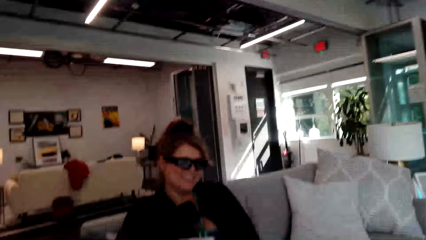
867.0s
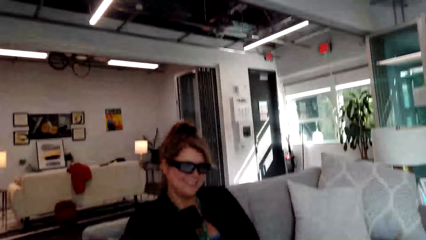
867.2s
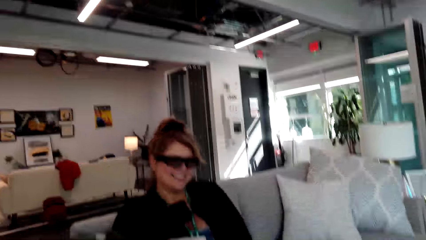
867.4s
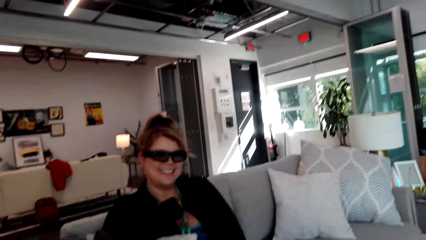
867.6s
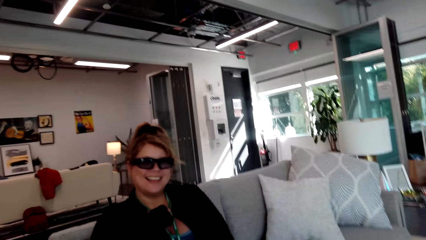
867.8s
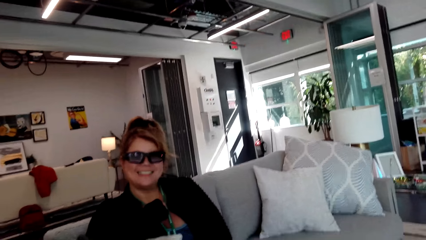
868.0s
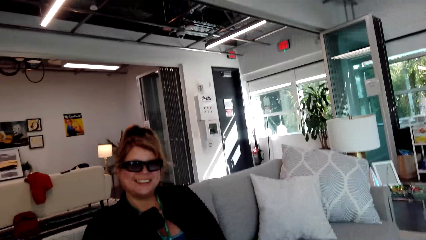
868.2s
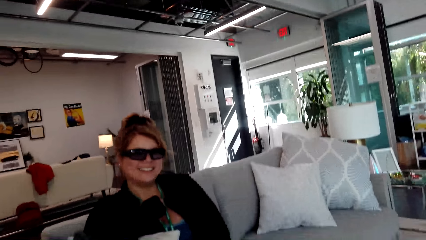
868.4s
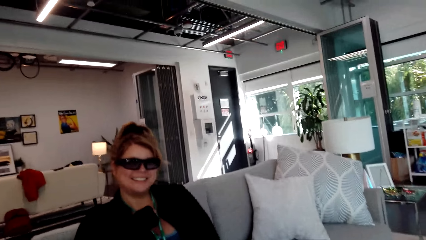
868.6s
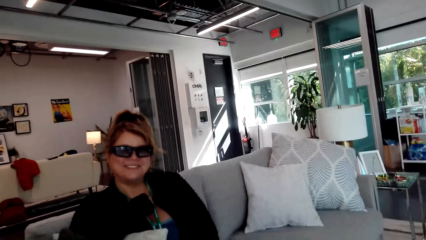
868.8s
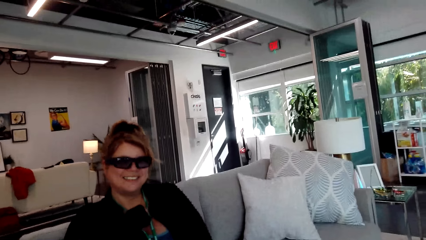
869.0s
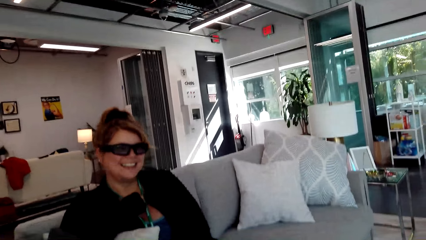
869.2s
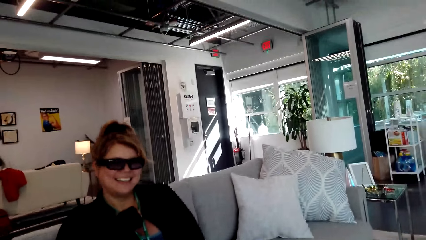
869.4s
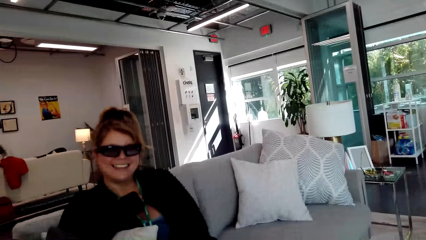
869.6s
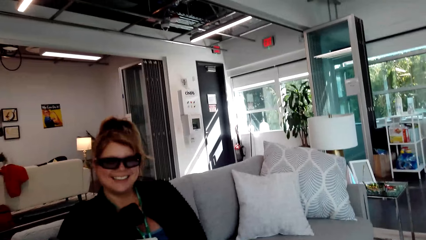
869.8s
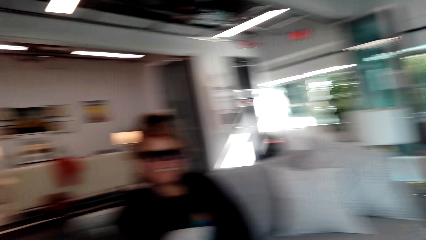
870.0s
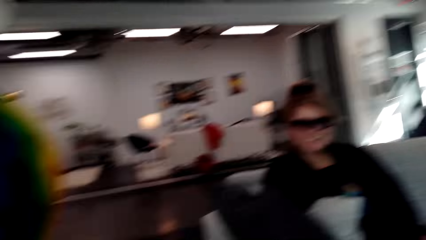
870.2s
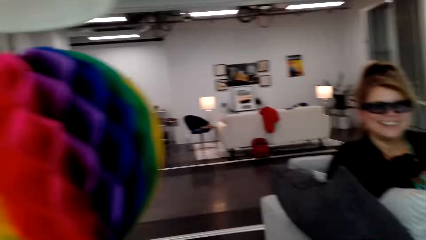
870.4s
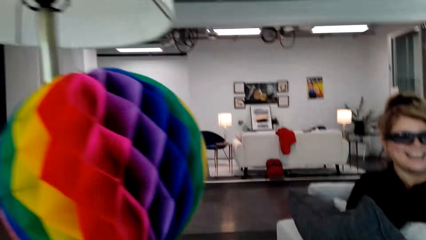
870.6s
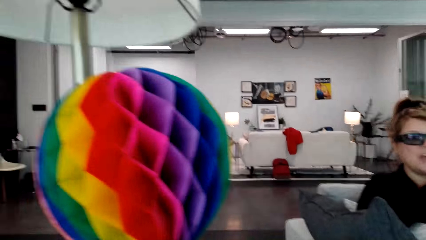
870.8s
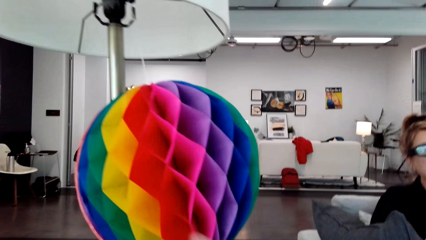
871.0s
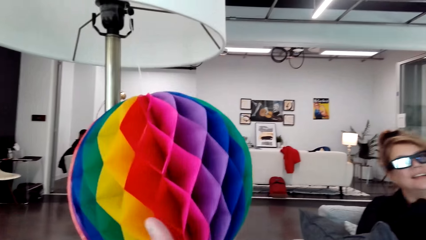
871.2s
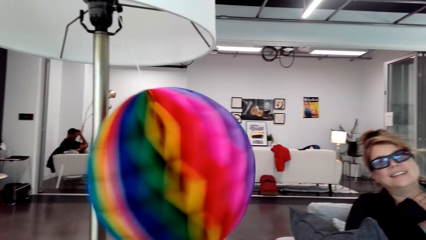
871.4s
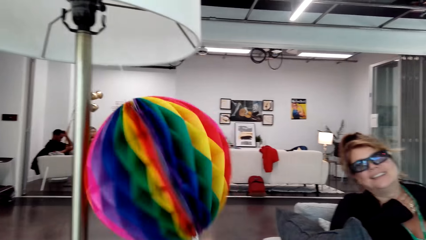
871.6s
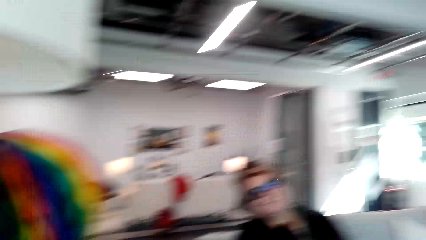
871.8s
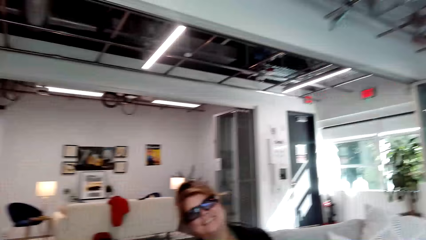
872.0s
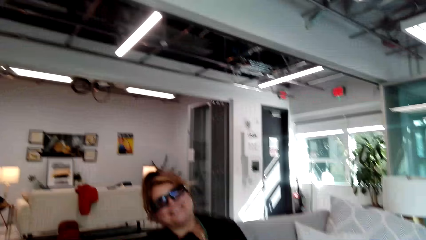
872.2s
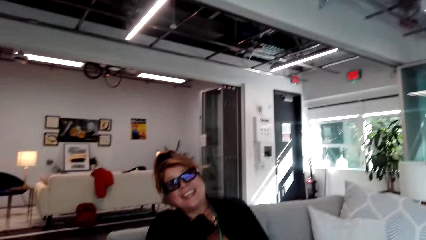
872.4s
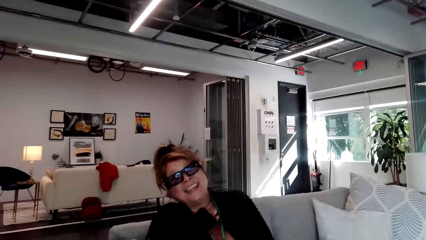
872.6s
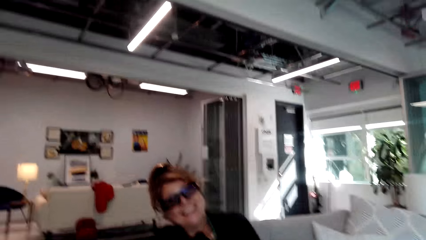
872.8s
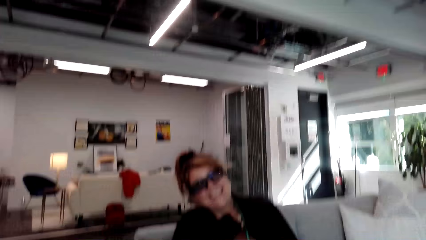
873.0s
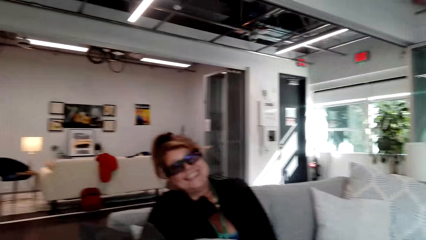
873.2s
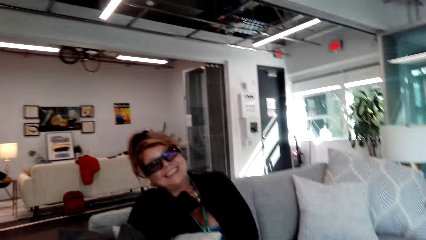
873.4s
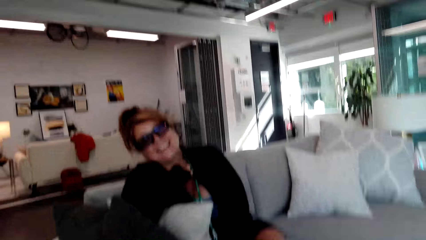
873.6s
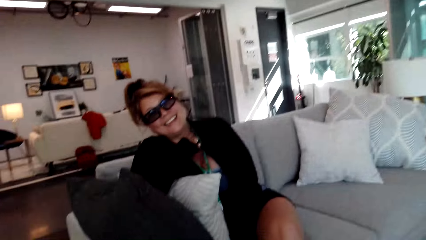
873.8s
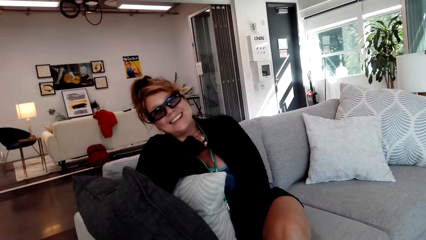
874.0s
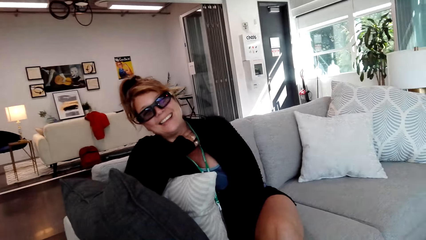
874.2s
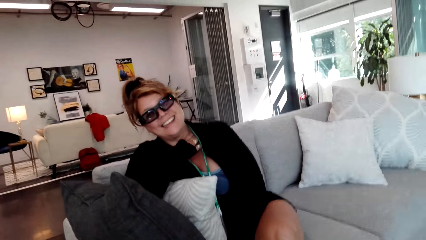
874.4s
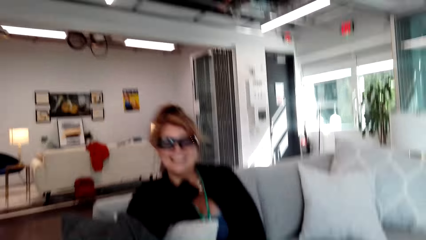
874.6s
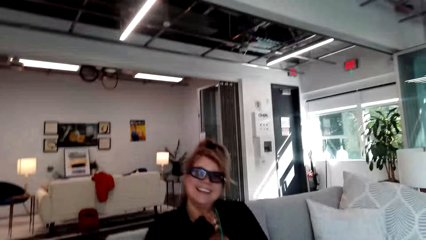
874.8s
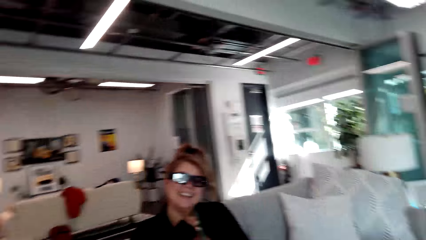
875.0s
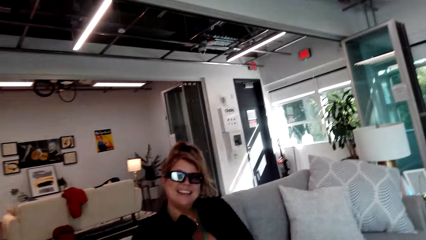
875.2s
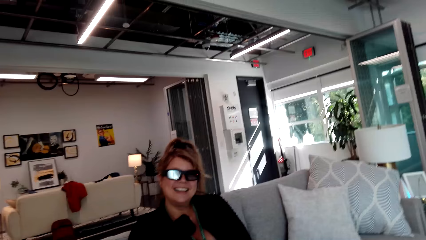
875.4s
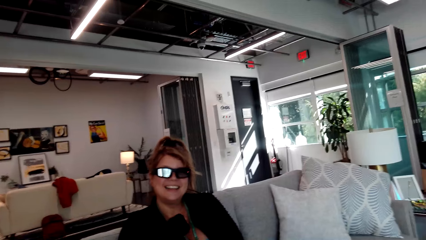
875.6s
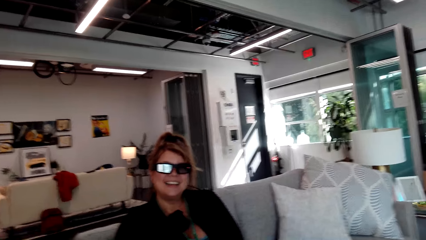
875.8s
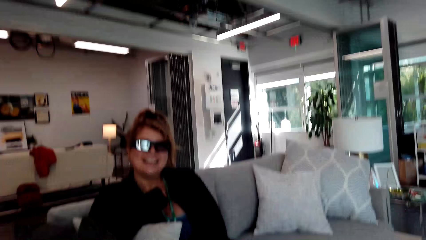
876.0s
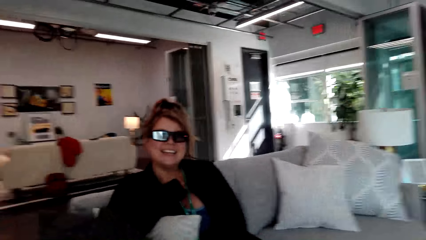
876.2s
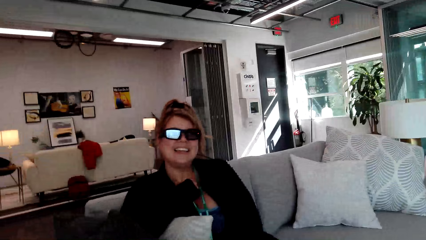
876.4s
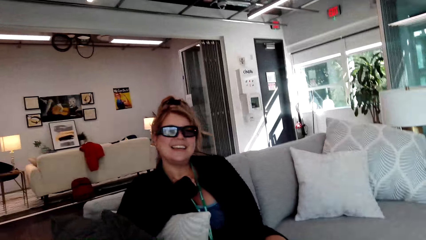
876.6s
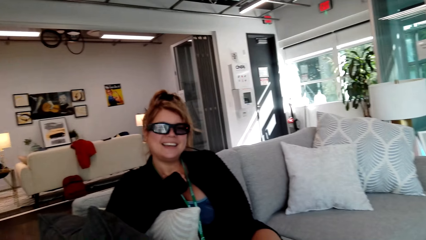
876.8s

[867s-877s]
The camera wearer touches the decoration.

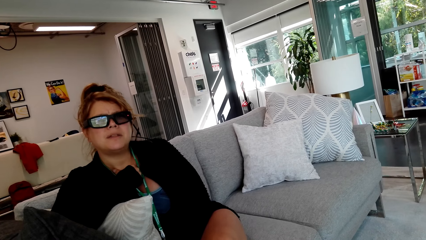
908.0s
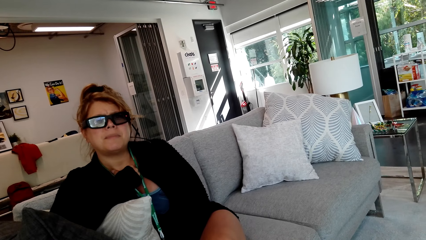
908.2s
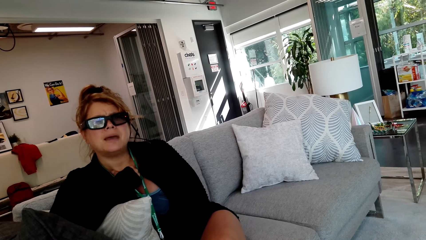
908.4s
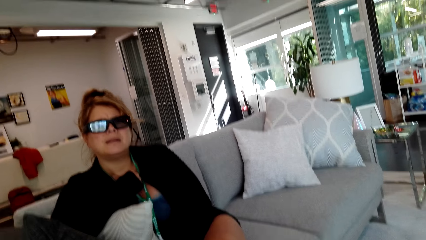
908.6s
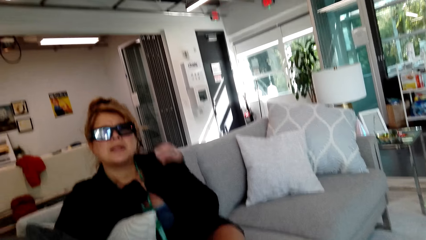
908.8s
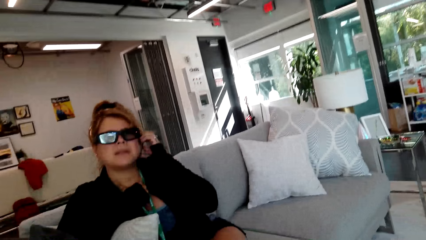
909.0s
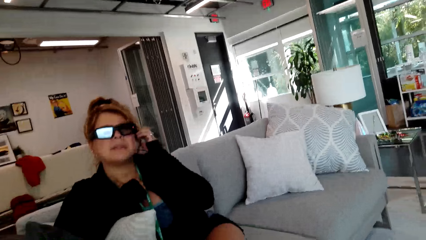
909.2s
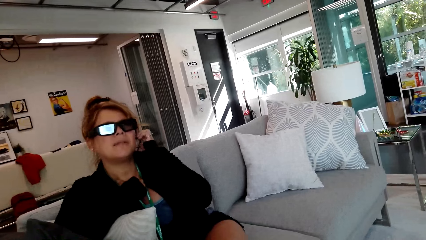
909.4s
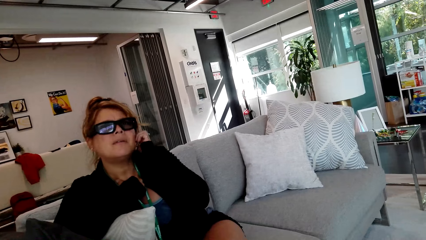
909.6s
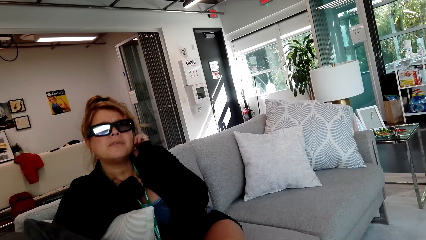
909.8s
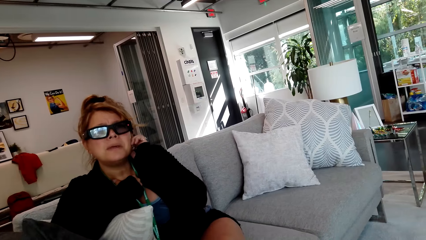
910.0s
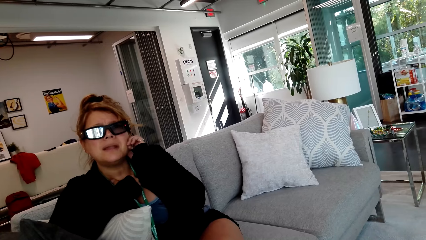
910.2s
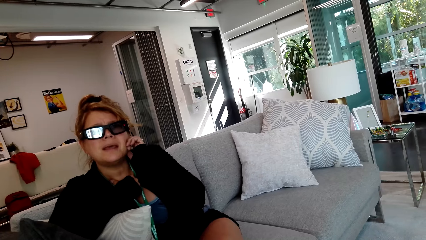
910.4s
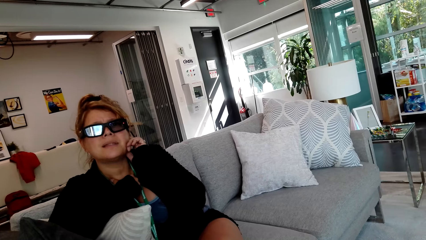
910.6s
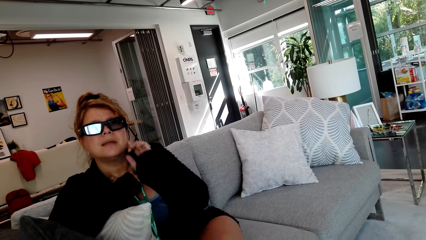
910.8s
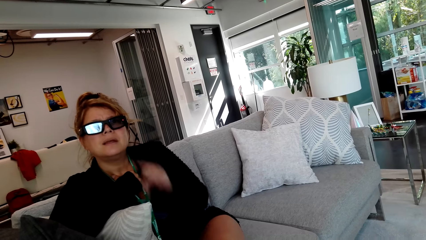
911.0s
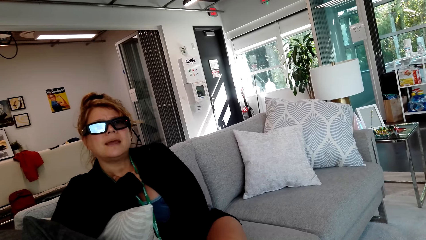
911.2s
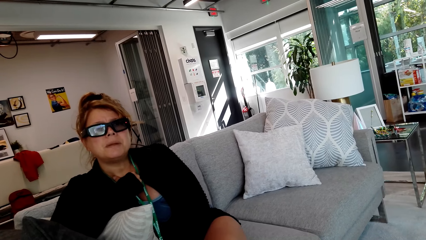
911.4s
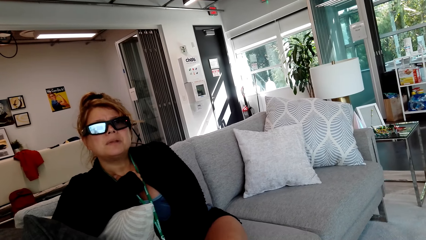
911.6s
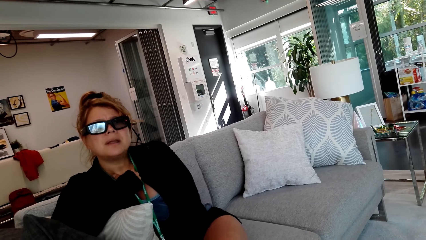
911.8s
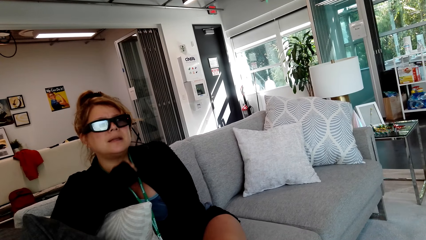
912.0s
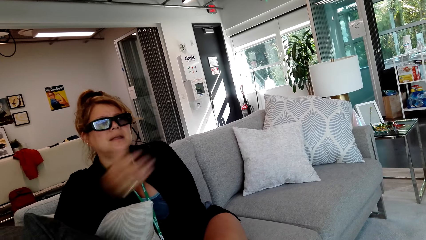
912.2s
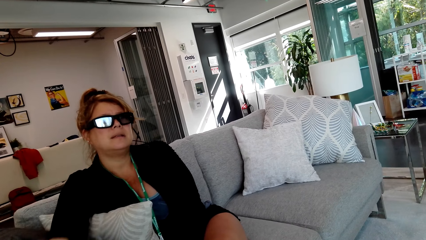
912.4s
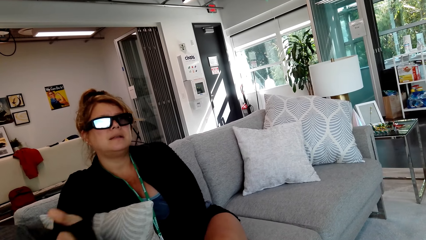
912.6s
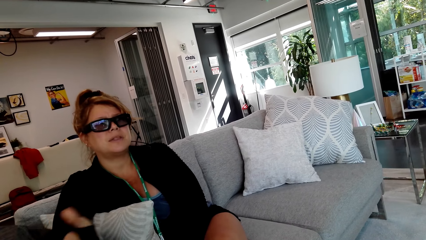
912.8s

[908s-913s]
A woman touches the face.
